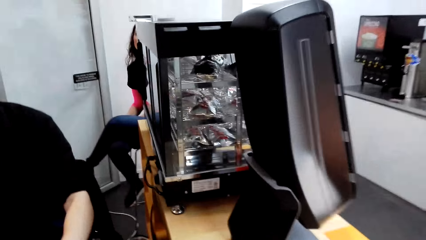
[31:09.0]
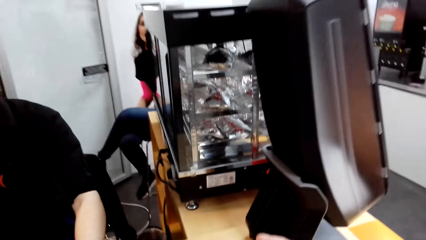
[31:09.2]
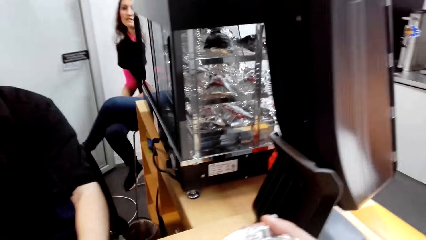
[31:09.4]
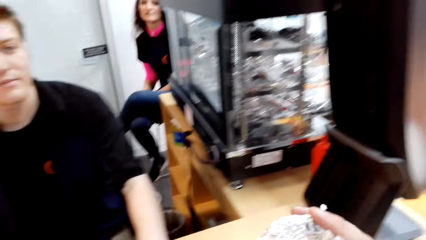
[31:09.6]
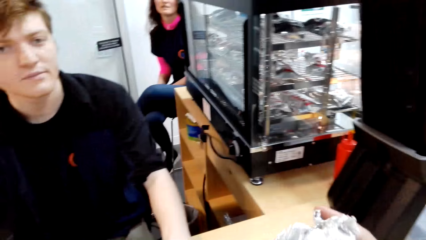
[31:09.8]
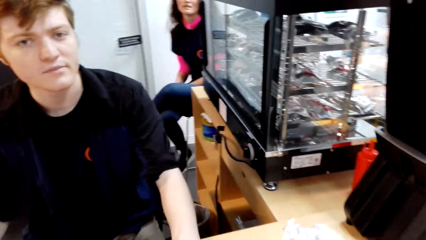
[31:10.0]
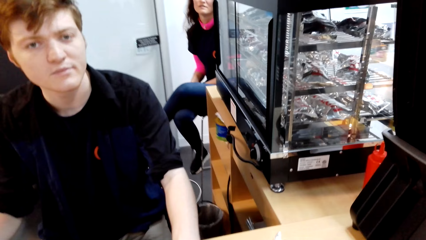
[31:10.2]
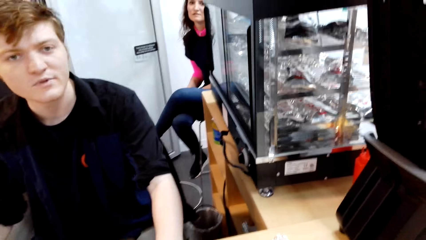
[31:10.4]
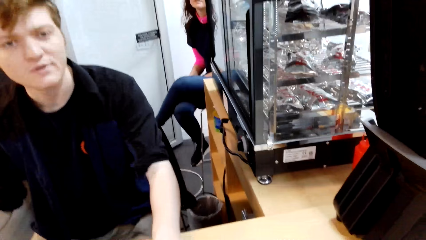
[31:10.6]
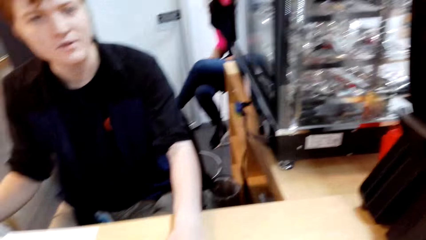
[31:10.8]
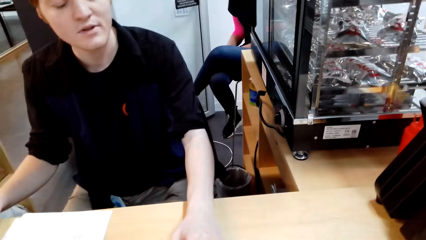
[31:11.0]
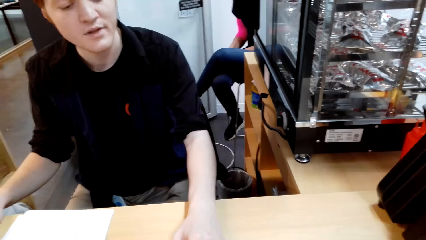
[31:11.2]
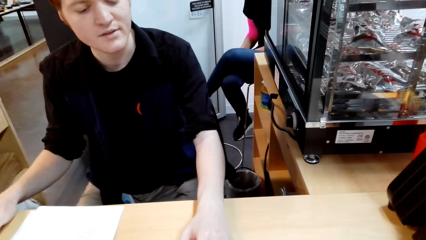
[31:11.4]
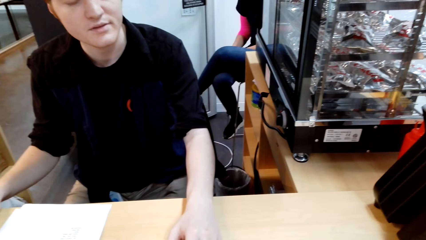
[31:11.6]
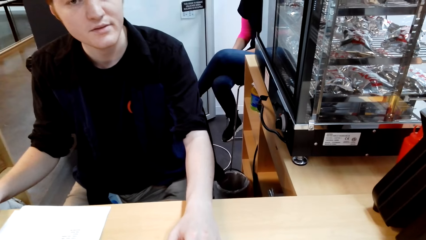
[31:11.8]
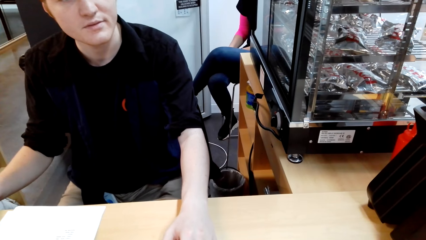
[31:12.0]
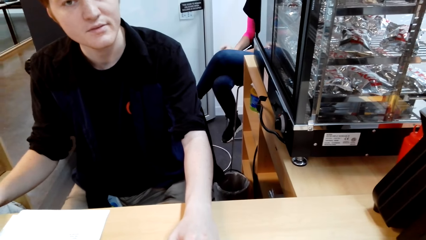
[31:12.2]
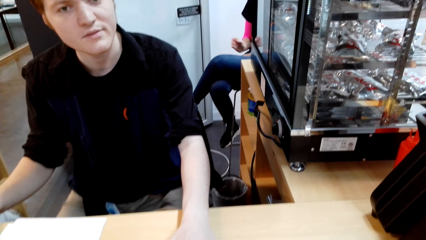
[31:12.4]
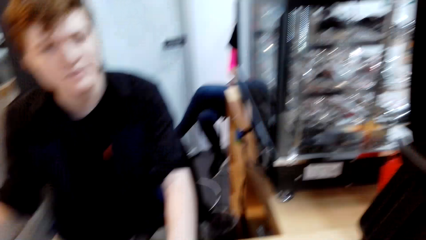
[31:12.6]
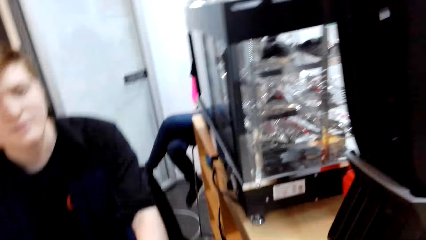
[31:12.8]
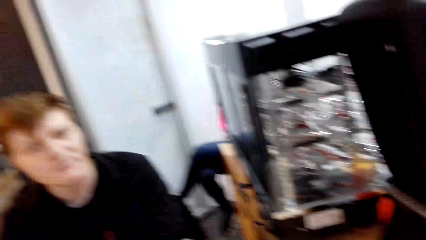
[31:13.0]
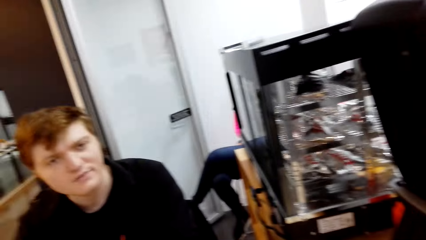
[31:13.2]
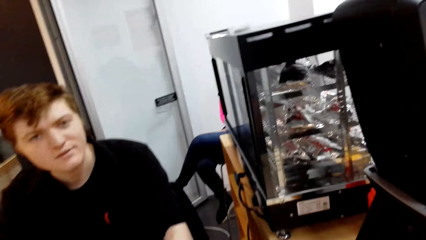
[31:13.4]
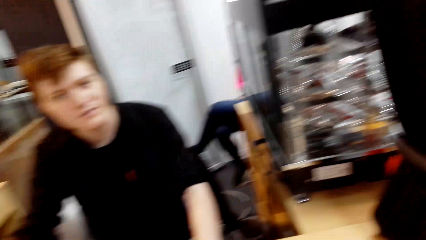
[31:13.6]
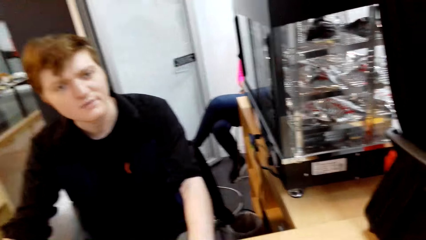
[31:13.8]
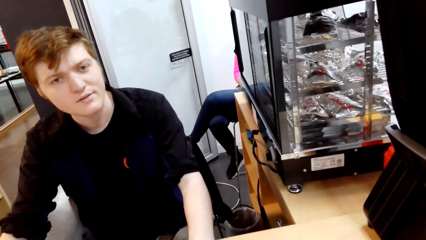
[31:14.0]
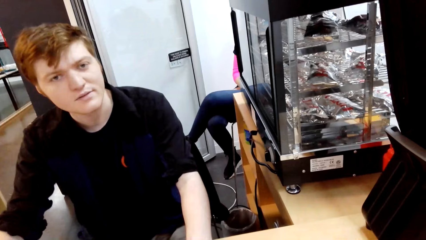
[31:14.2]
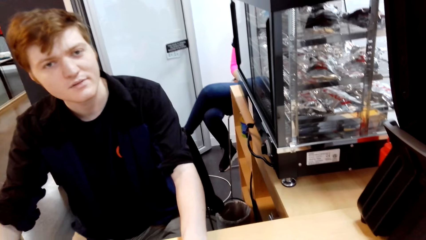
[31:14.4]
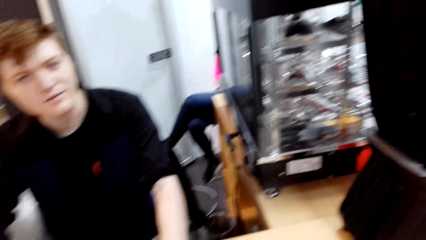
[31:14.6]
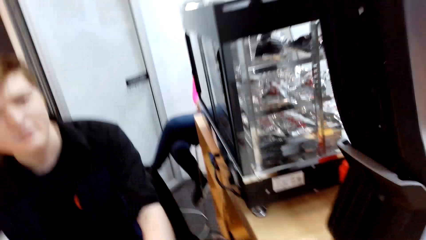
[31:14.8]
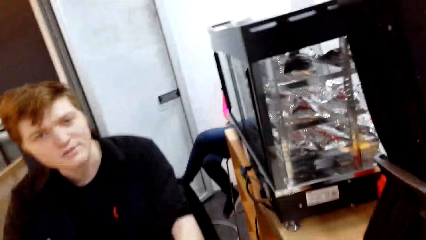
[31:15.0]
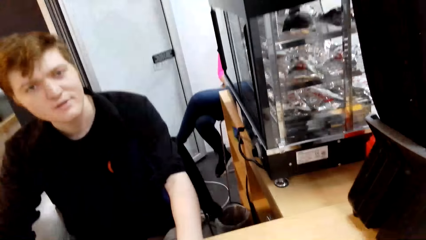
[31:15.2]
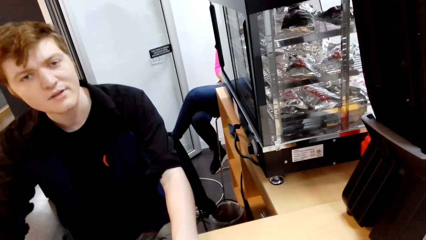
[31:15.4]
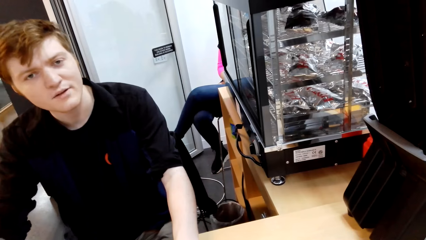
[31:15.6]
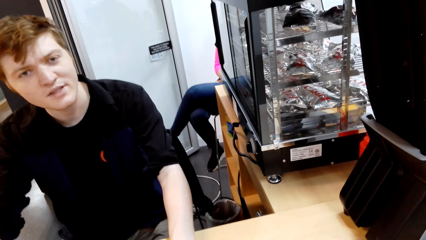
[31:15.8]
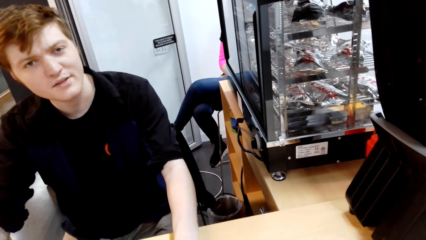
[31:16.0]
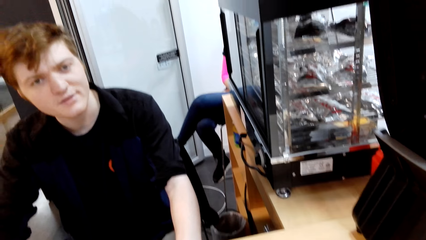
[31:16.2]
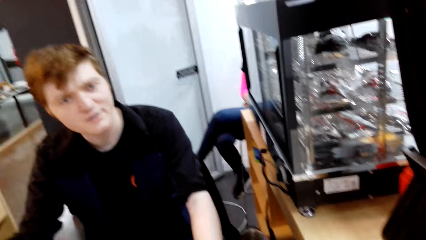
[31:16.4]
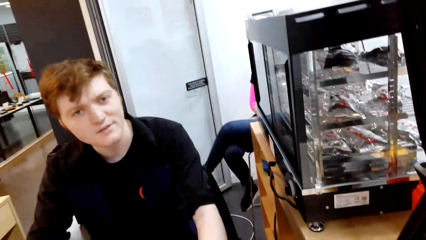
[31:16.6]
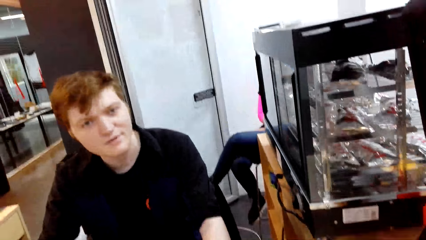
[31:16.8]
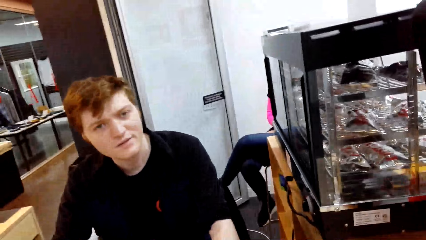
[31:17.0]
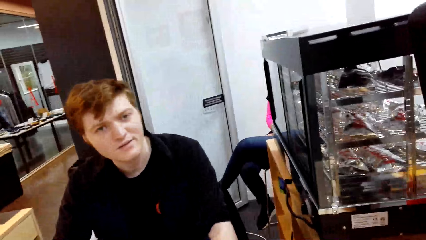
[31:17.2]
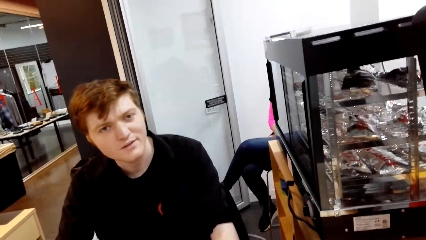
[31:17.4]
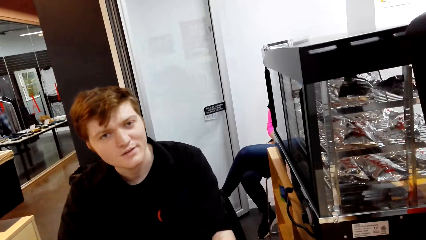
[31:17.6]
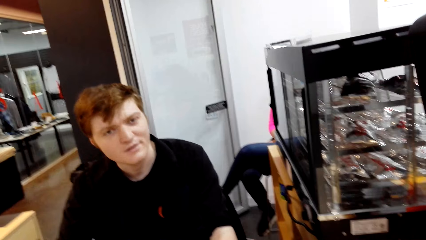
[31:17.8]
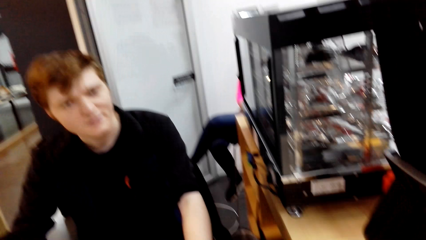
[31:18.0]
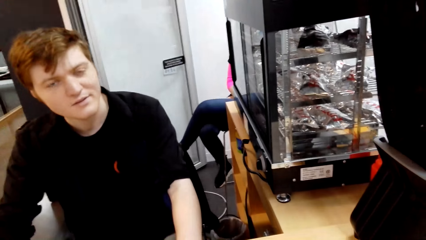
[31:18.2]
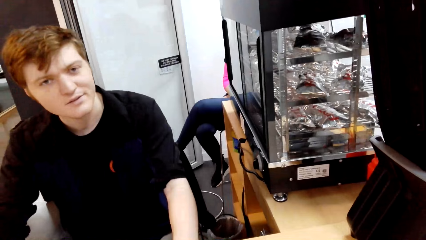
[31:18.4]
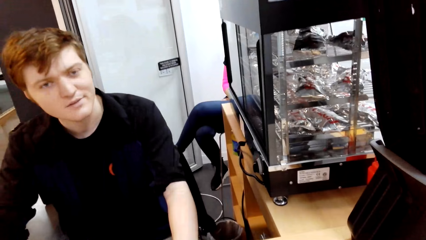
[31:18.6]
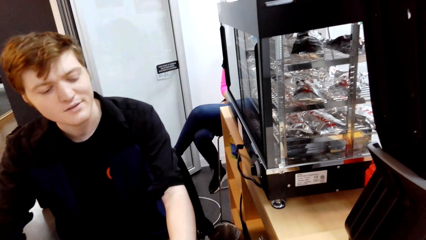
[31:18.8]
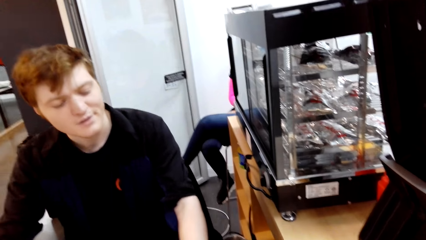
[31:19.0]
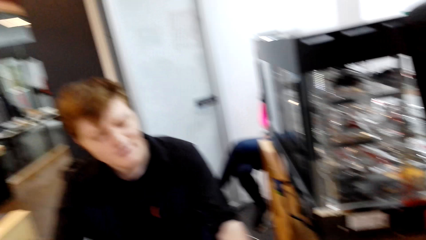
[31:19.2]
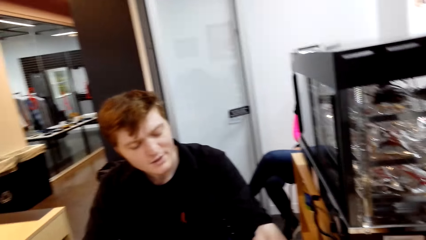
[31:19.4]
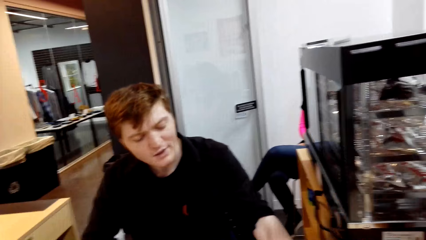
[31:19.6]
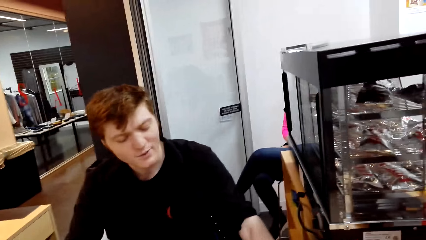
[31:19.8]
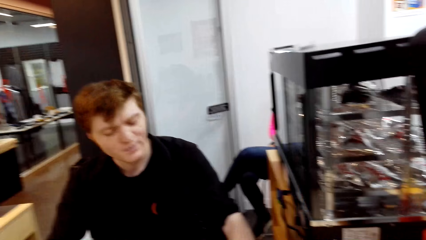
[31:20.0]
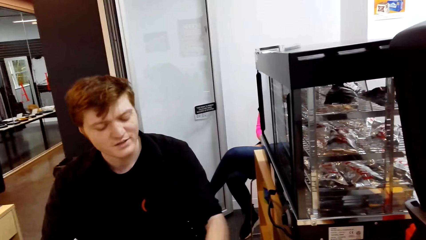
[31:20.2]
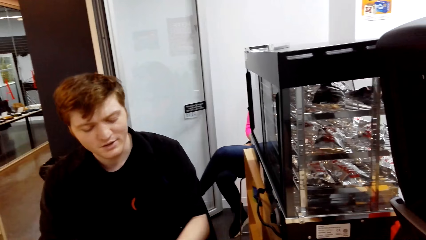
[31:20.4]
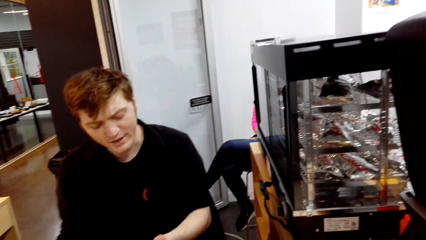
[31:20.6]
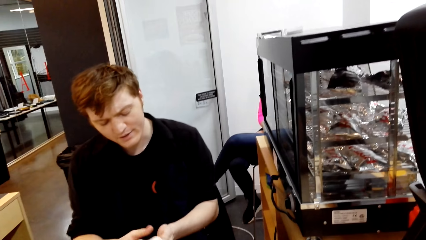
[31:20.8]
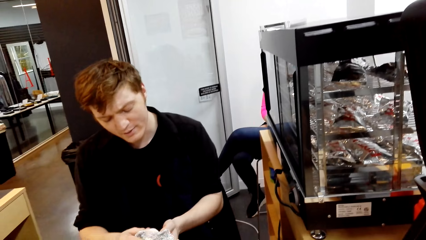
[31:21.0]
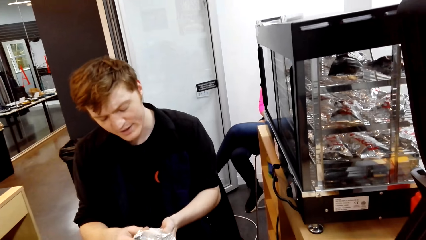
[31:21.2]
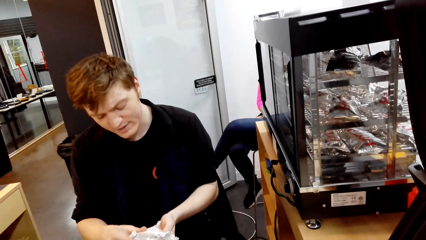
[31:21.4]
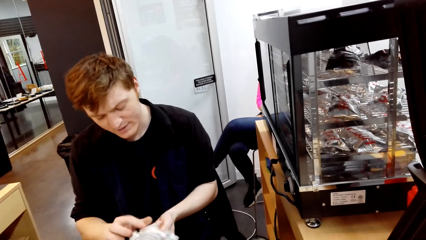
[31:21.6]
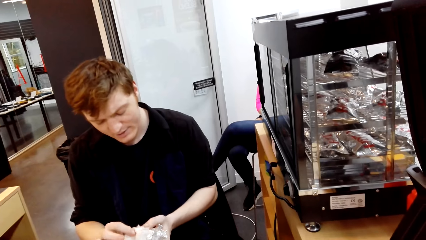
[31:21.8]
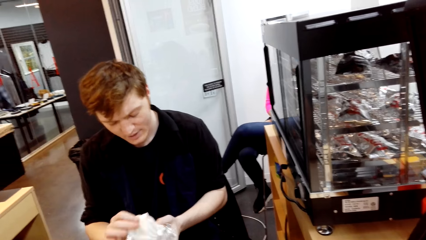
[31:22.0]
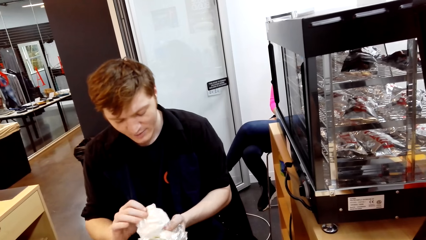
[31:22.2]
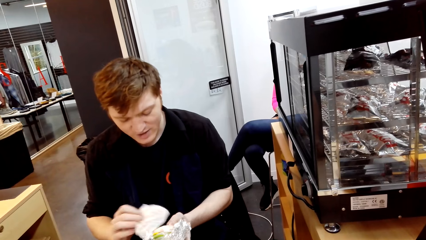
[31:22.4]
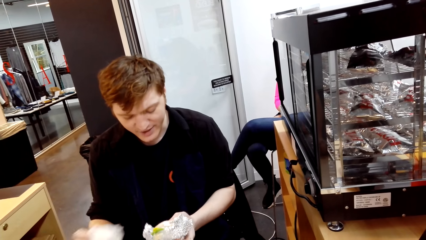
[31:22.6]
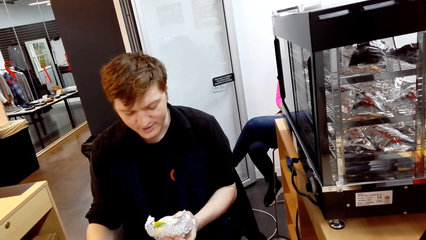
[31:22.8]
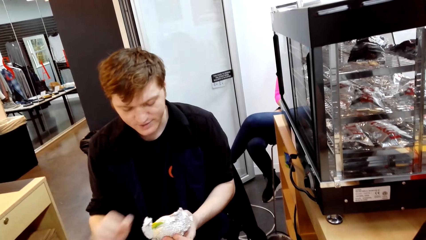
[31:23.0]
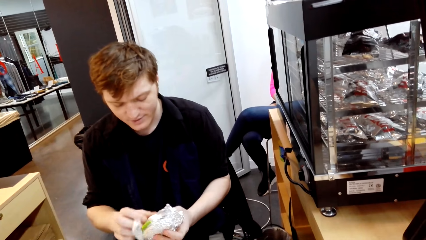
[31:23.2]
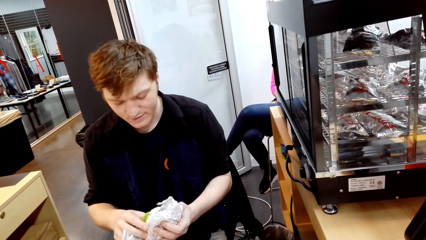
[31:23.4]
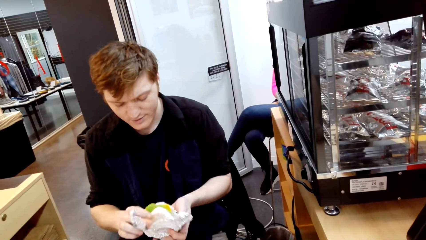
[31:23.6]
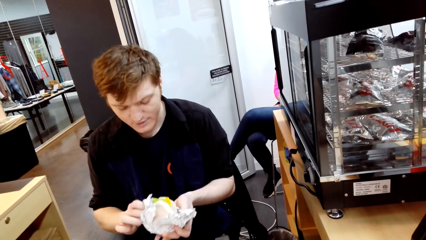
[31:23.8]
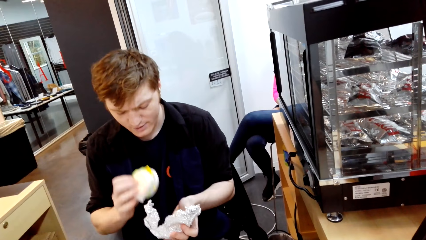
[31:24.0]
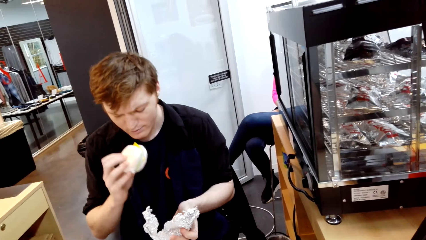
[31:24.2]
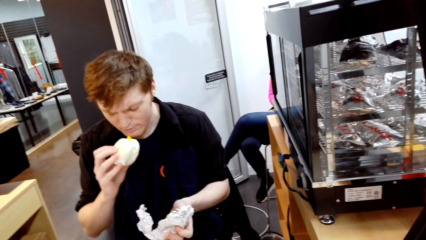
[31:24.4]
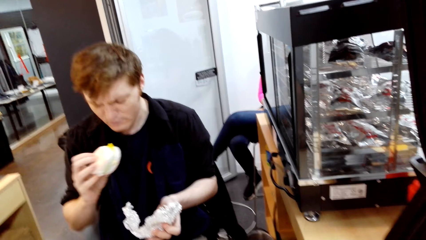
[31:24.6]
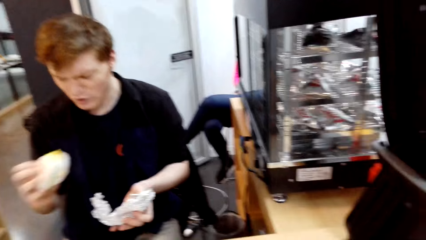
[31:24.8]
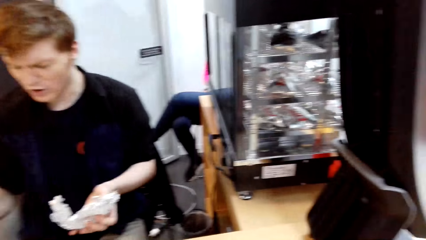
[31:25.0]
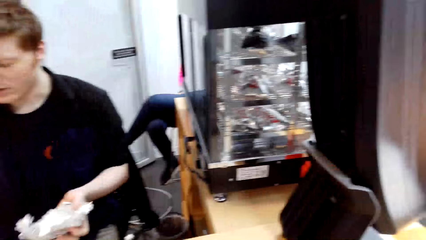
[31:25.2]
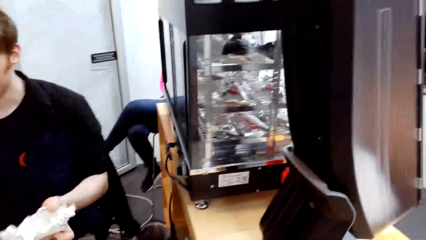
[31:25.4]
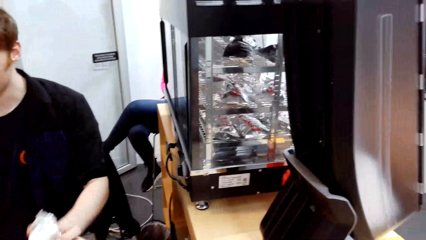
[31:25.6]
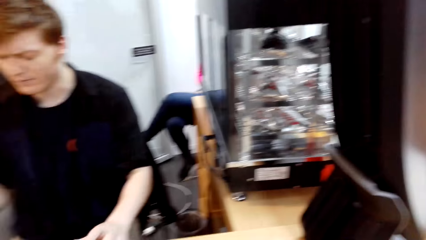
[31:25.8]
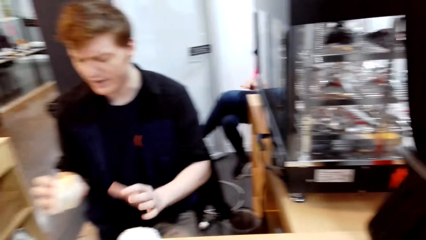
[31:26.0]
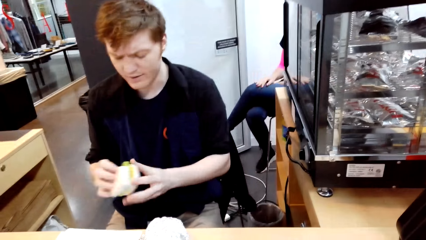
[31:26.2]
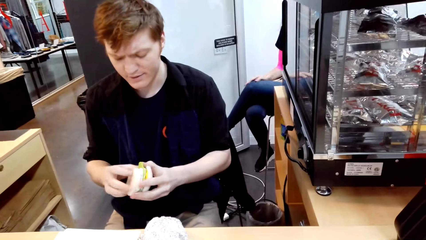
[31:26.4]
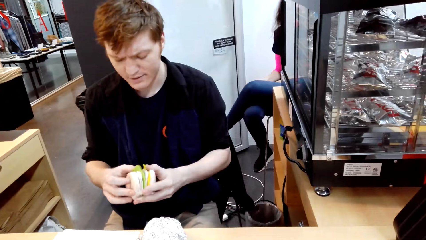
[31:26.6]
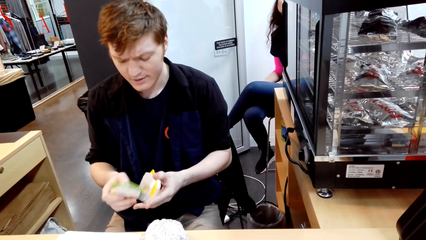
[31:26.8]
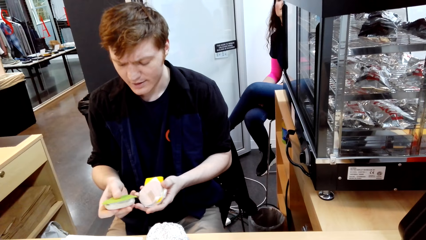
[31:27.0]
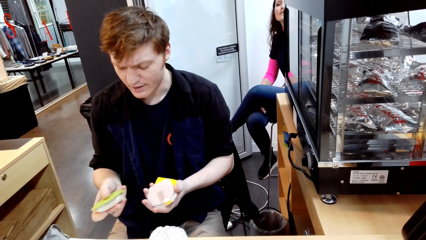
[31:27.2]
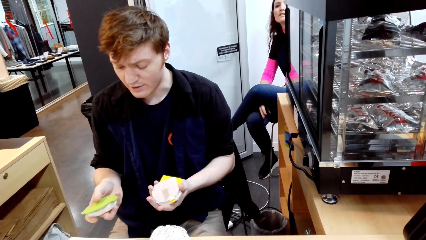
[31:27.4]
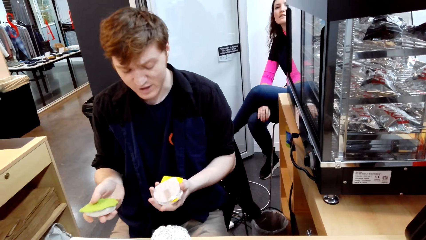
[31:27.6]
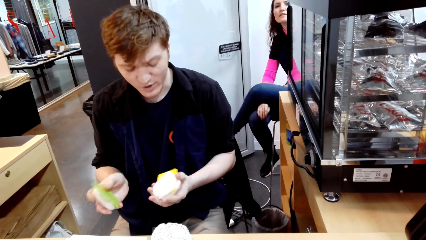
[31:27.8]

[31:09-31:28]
The camera wearer talks with a man. The man takes a look at the burger, holds something and smells at the burger. The man talks with the camera wearer and opens something.
